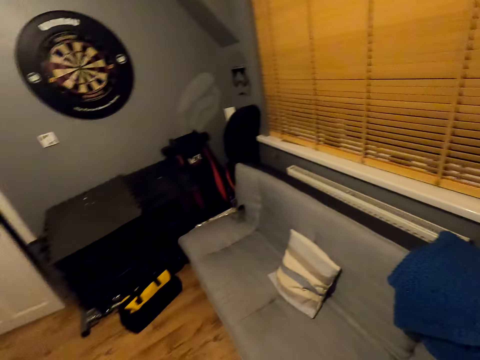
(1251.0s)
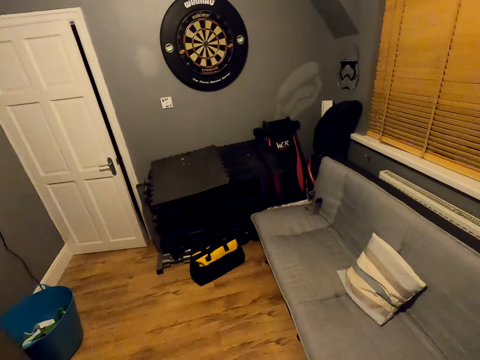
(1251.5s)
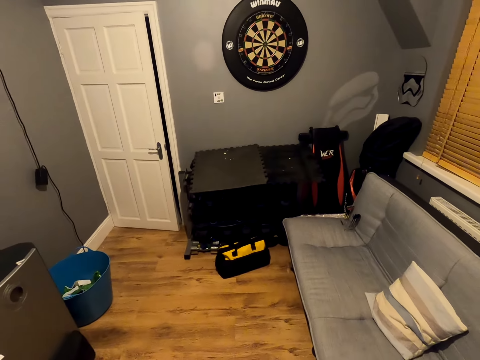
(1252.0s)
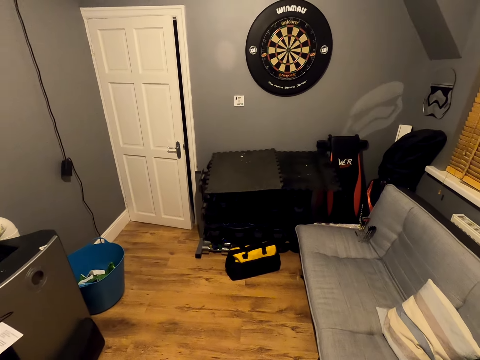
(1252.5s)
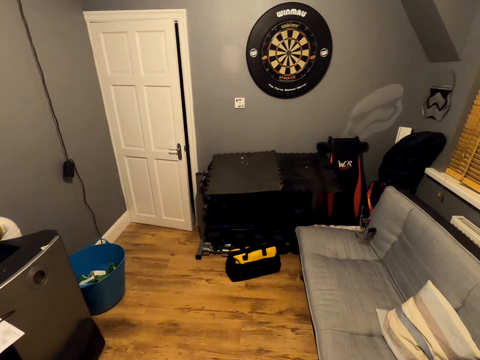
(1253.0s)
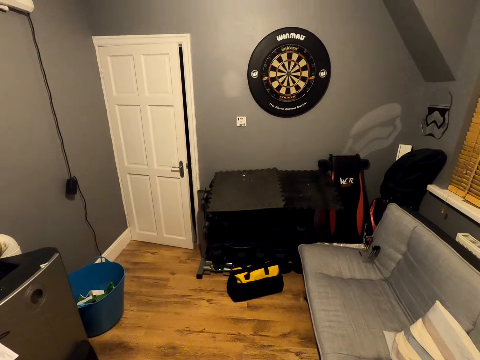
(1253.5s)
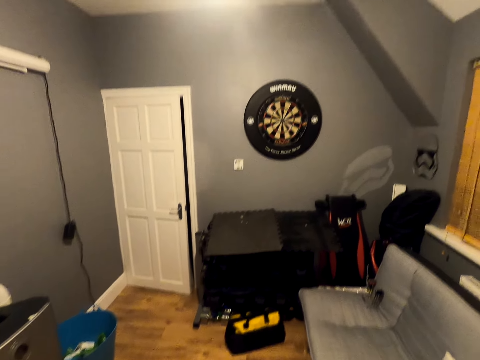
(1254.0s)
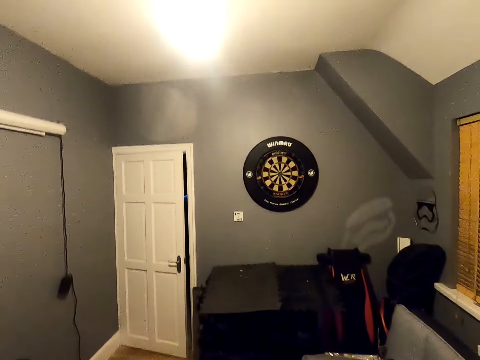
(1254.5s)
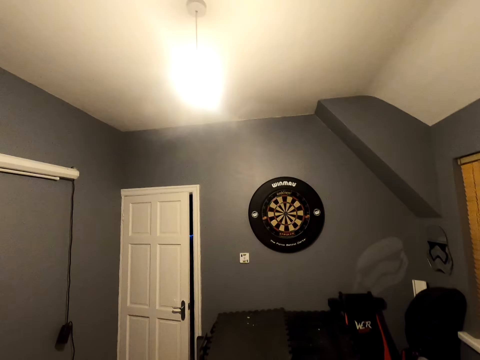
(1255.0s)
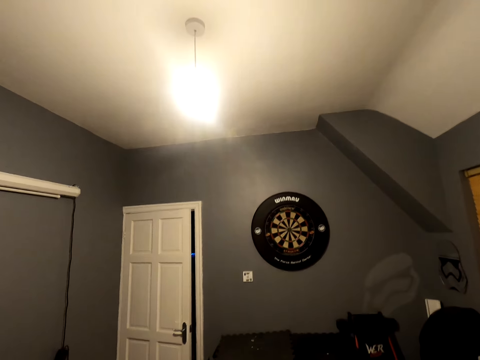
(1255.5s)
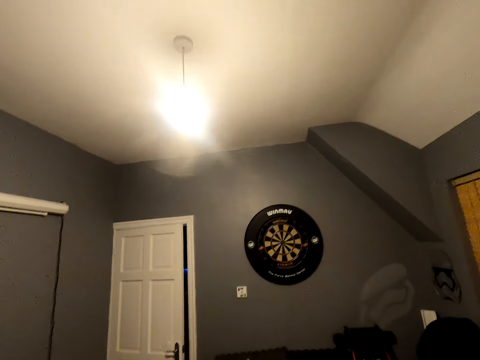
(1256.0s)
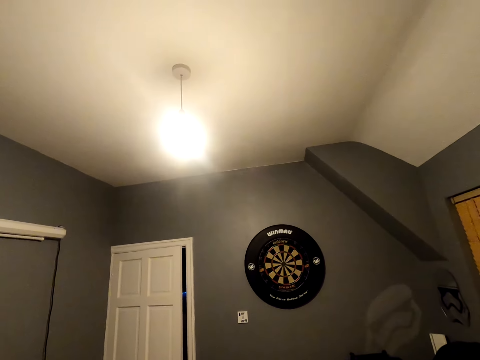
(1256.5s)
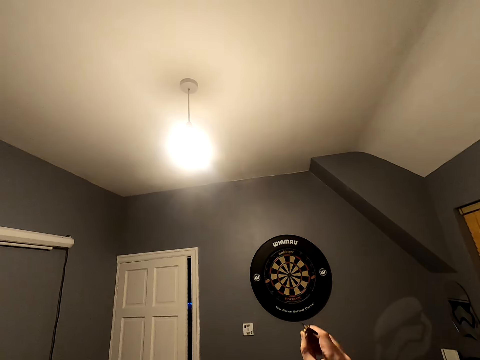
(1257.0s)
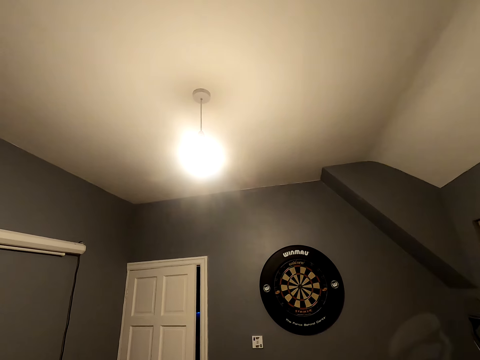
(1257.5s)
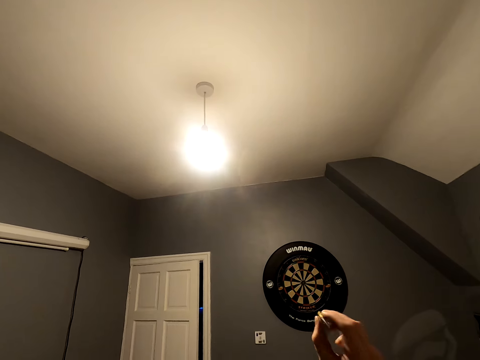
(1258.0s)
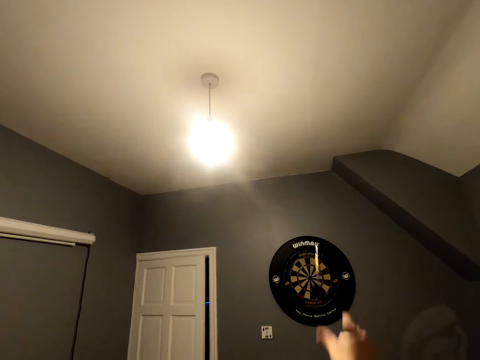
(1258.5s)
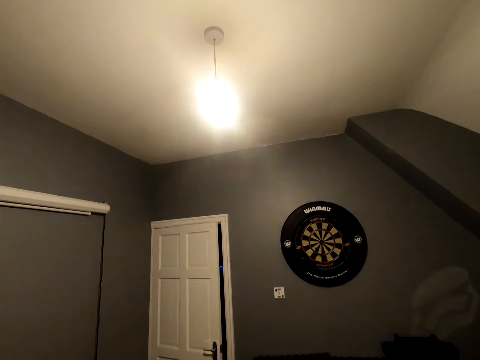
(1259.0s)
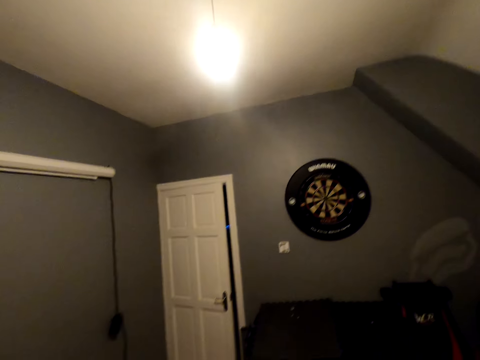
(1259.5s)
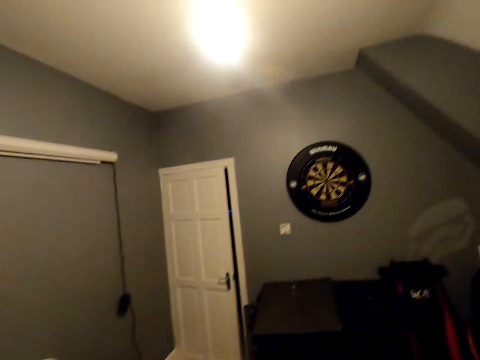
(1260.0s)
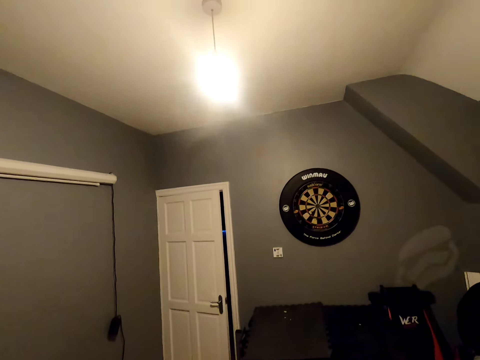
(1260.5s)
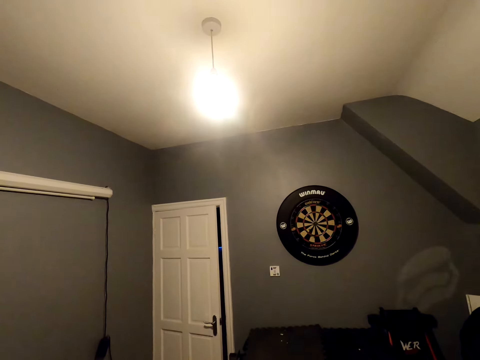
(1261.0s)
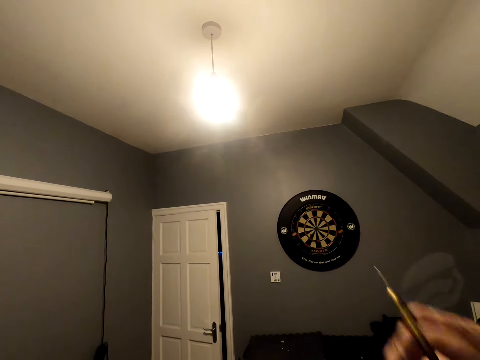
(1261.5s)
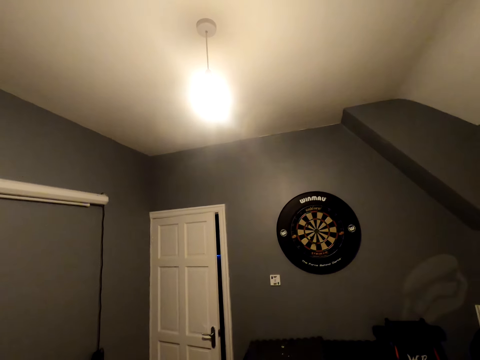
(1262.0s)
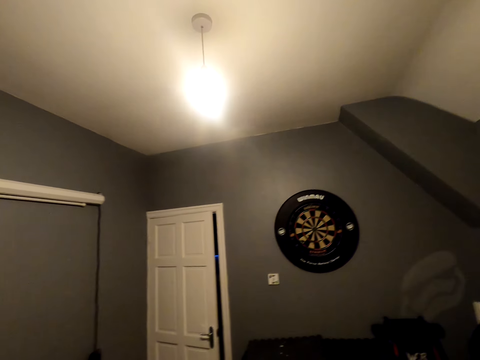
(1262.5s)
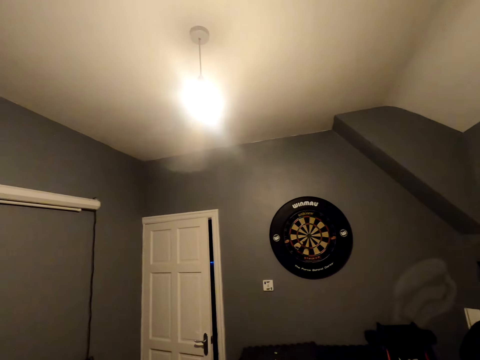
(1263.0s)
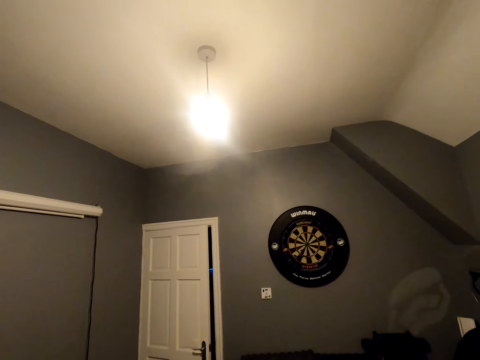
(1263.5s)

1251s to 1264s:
The camera wearer looks at the wheel. They throw the soft tip darts.

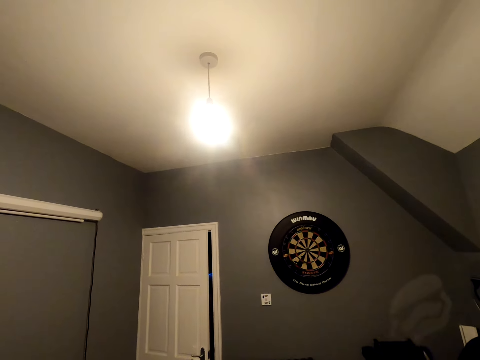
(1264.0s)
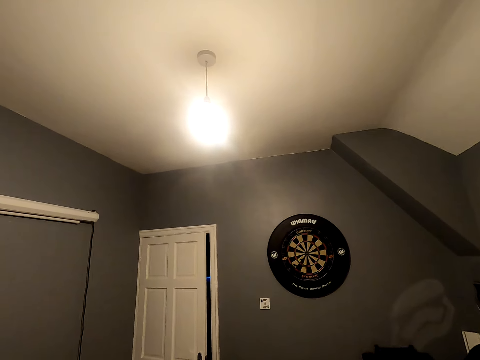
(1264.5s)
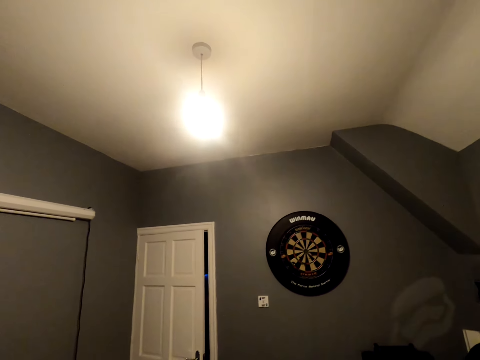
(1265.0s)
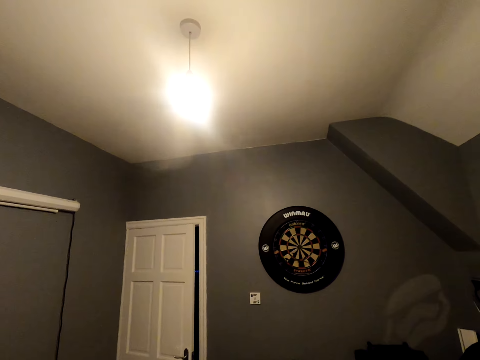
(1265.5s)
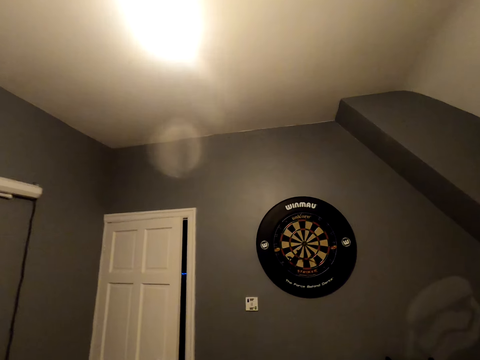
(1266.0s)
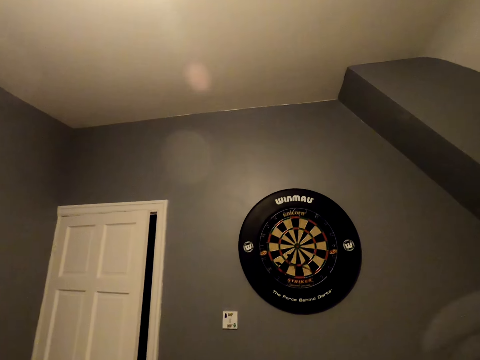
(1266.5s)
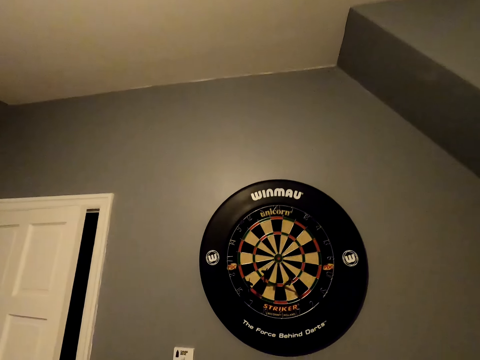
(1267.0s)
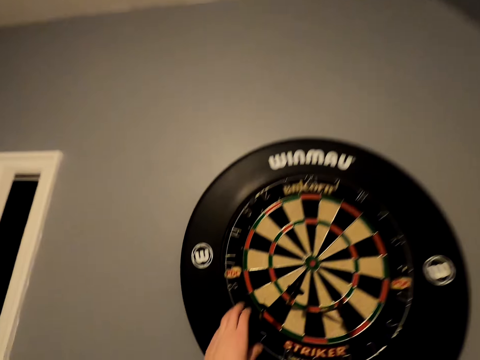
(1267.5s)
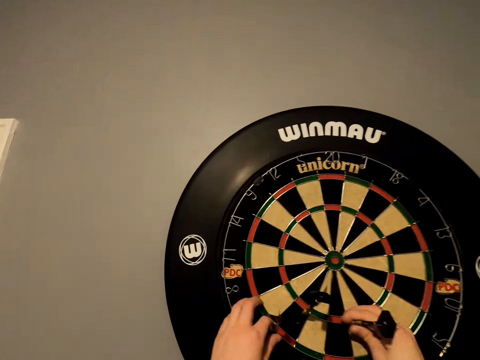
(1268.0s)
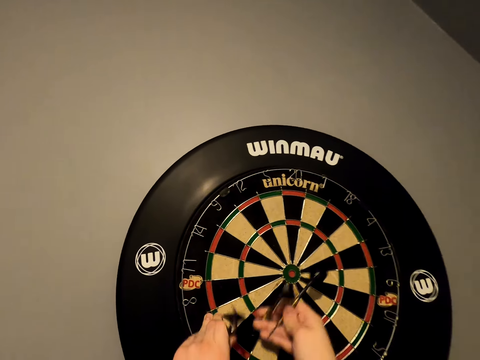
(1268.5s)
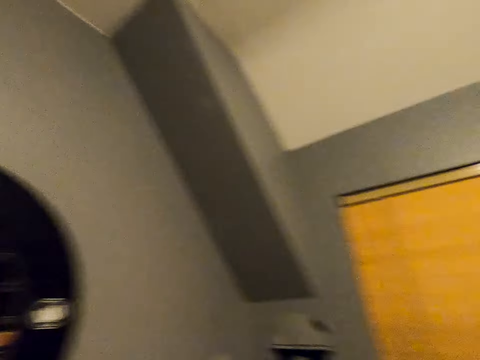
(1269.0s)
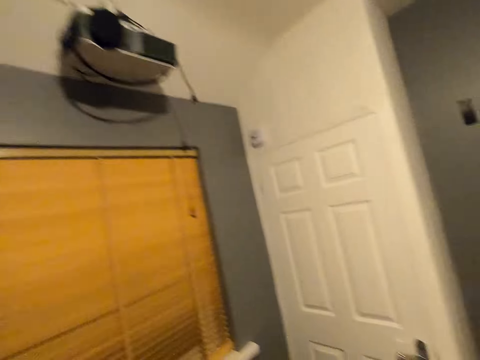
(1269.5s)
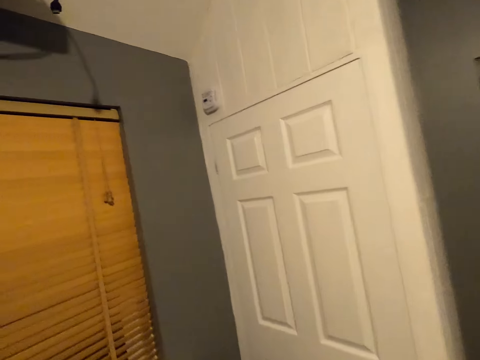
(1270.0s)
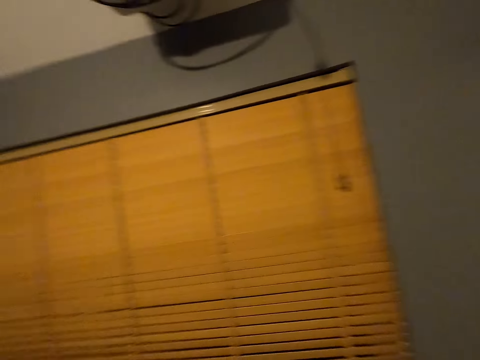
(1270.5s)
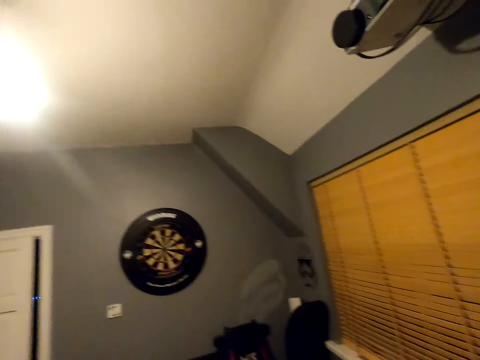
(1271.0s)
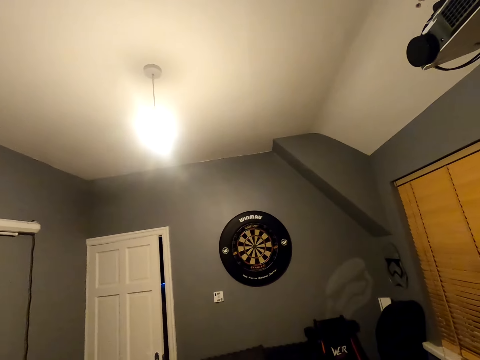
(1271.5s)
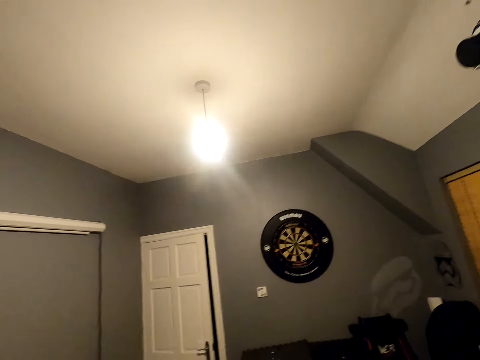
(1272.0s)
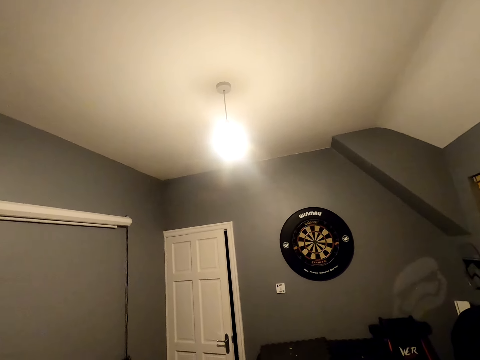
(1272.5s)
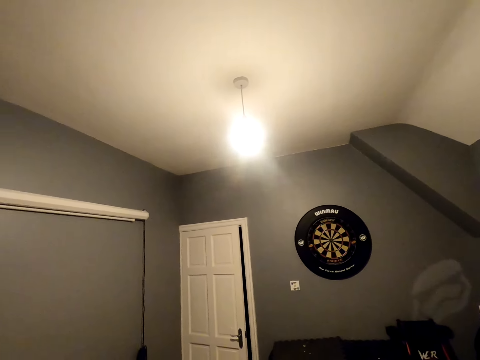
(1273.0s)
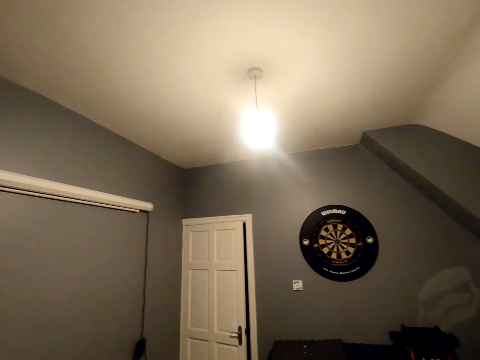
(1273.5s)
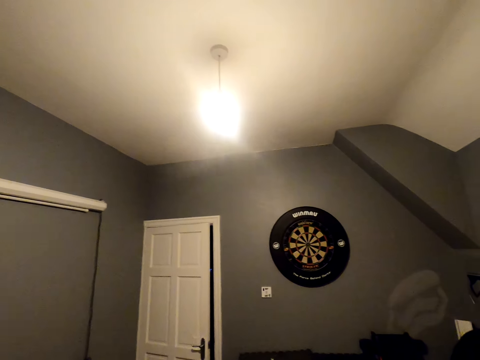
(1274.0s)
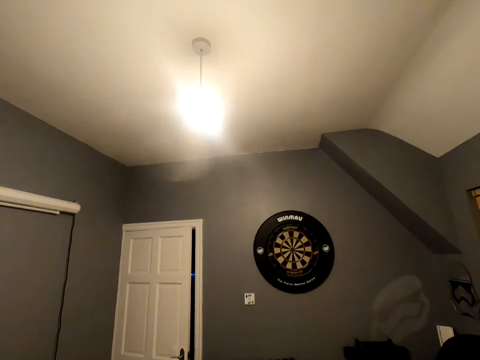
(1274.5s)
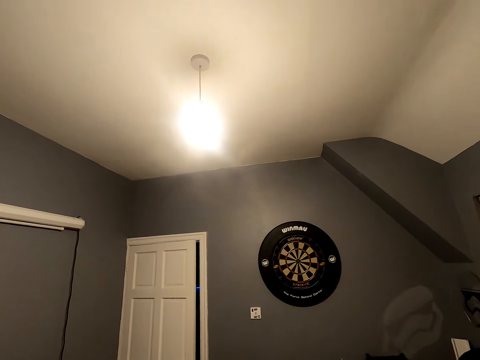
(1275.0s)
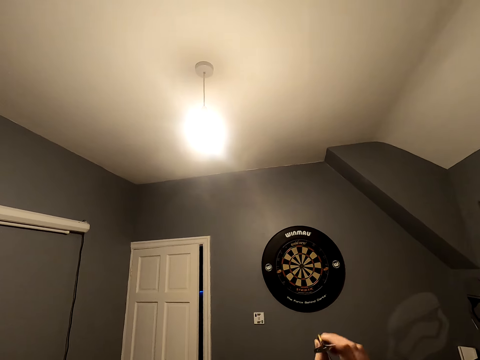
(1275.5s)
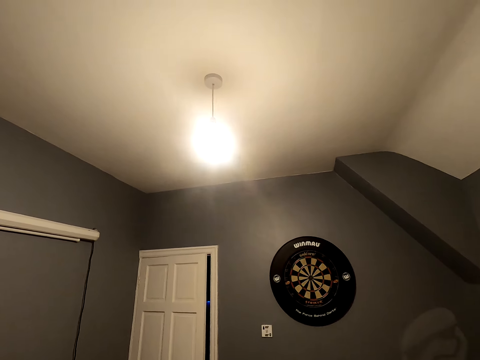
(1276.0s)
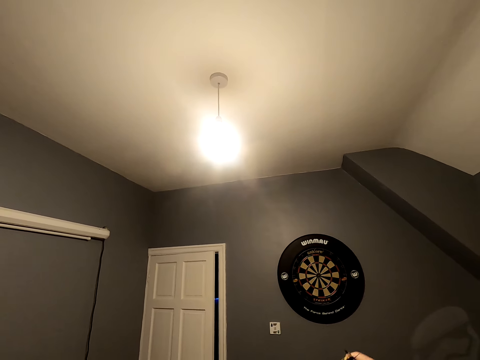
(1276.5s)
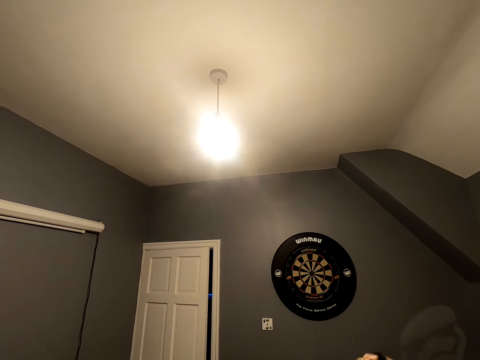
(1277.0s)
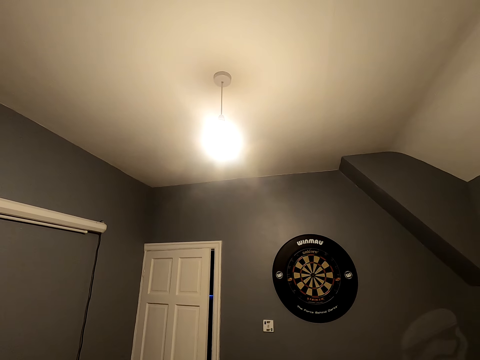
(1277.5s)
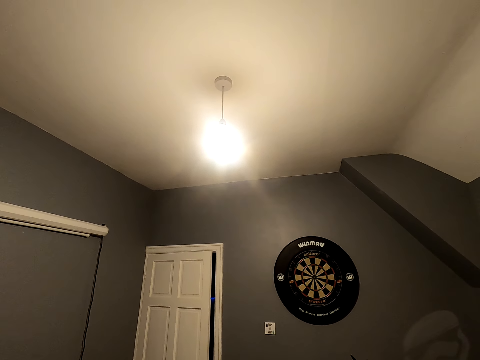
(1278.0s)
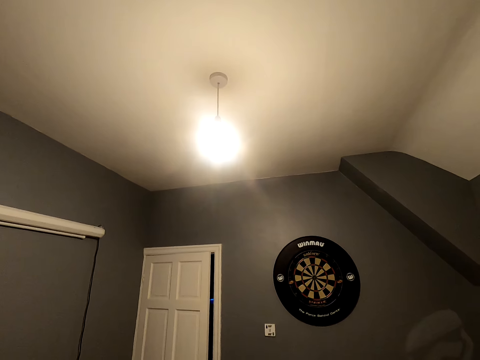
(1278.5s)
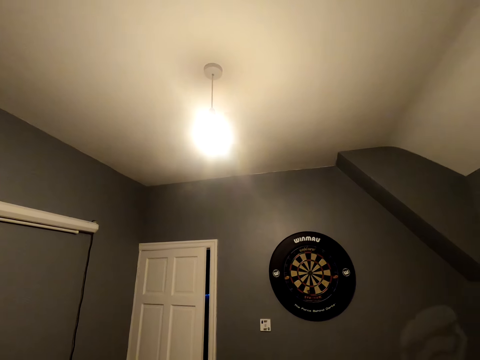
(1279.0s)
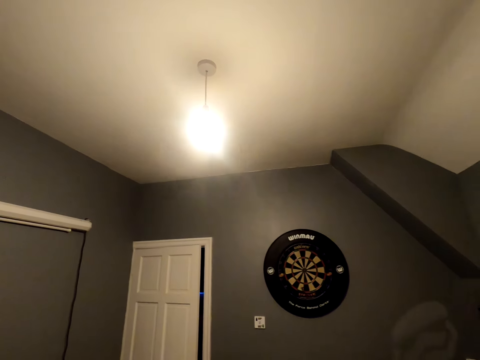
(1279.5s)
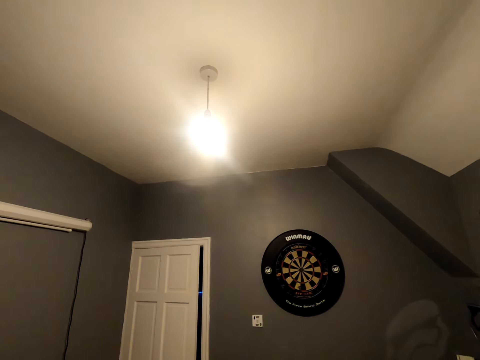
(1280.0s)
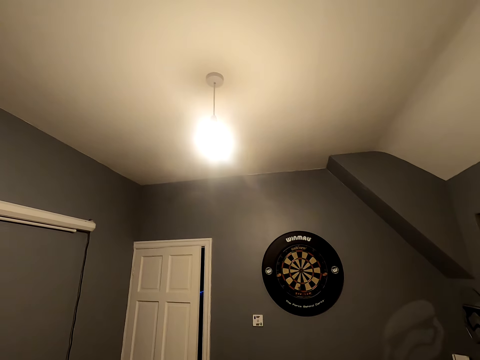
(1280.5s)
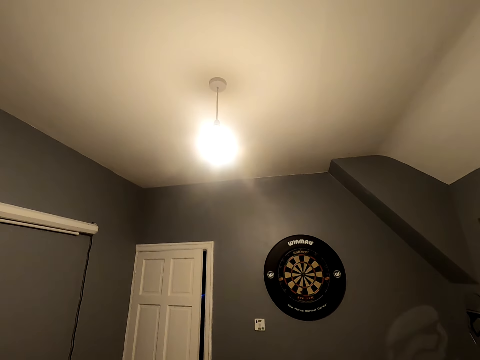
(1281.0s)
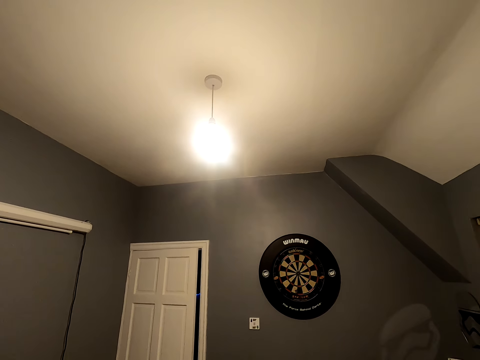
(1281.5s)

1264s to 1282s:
The camera wearer walks towards the darts. They pick up the soft tip darts. They walk in the room. They shake the arrow. They throw the soft tip darts.
